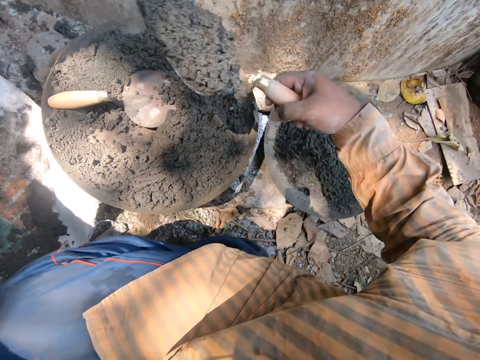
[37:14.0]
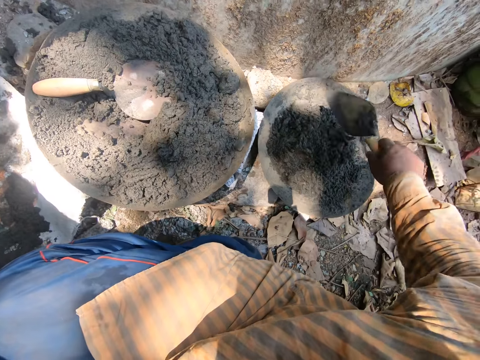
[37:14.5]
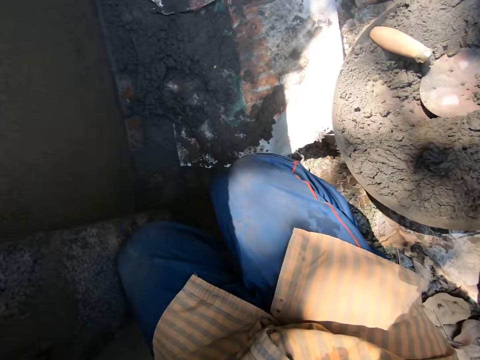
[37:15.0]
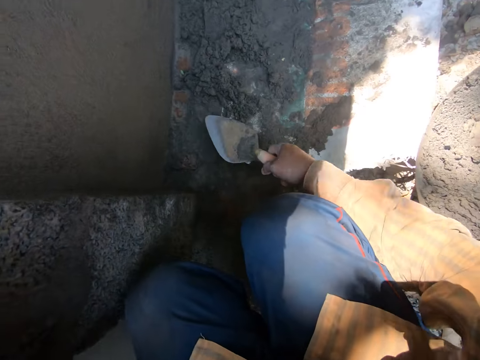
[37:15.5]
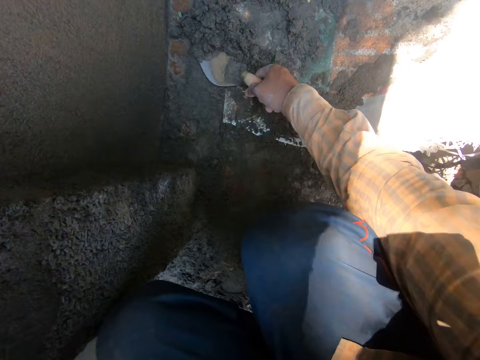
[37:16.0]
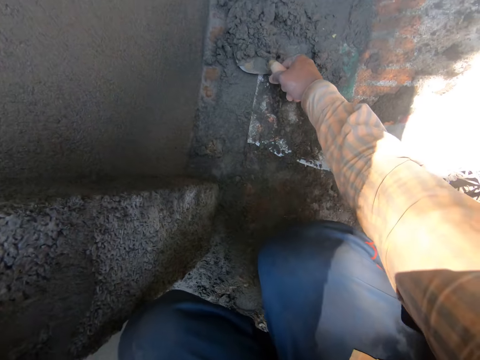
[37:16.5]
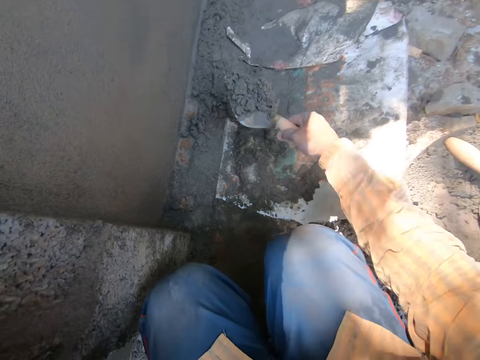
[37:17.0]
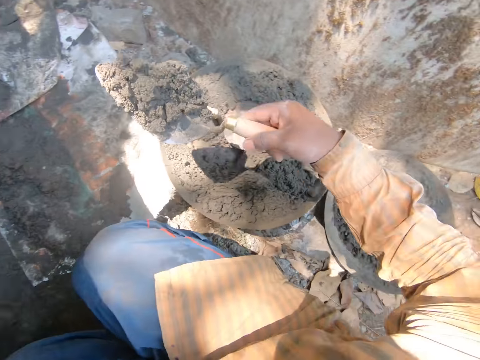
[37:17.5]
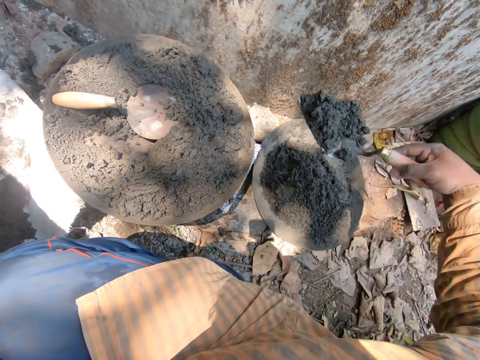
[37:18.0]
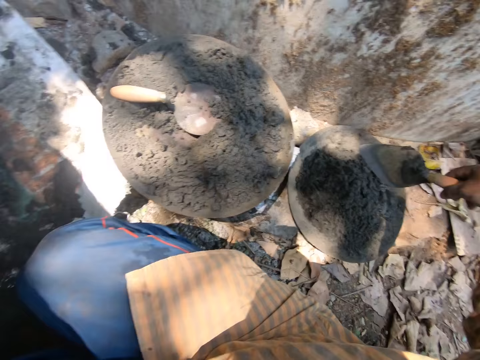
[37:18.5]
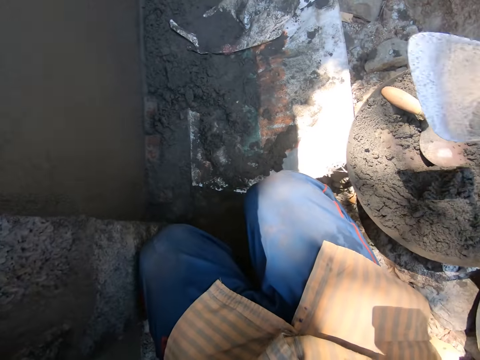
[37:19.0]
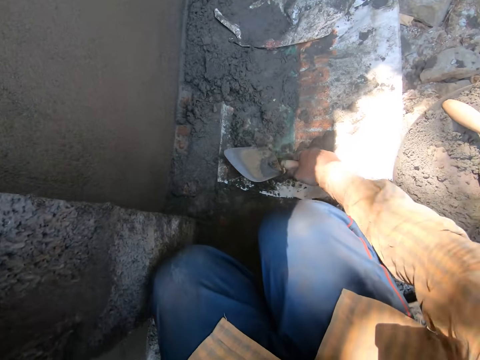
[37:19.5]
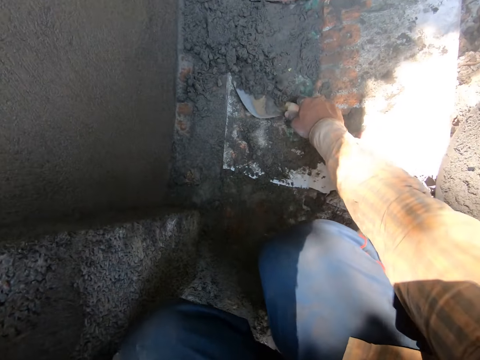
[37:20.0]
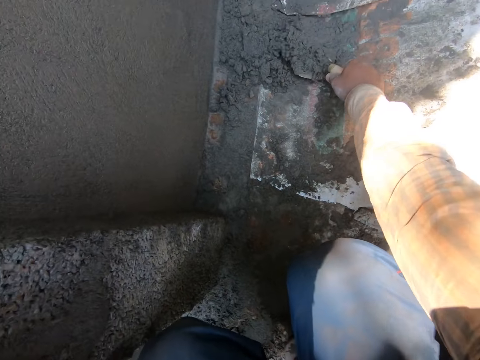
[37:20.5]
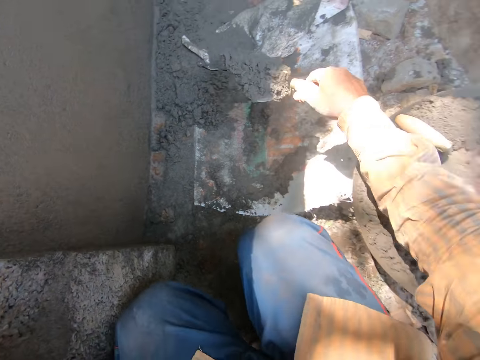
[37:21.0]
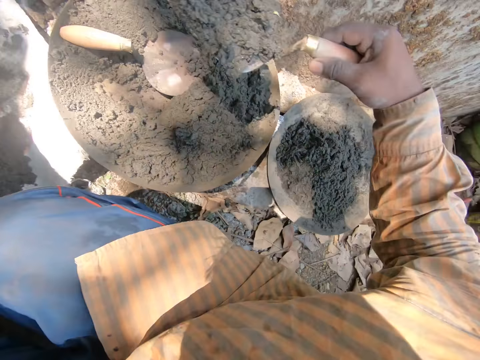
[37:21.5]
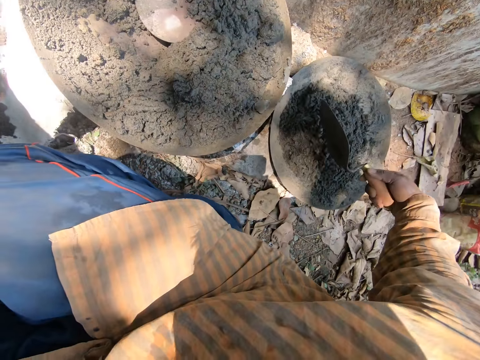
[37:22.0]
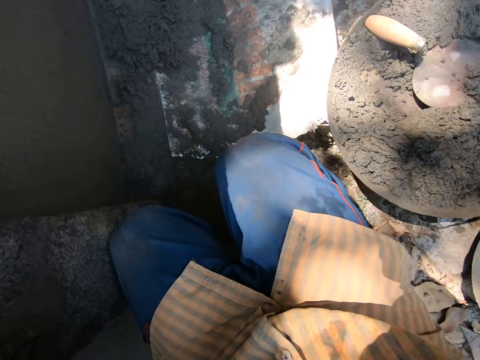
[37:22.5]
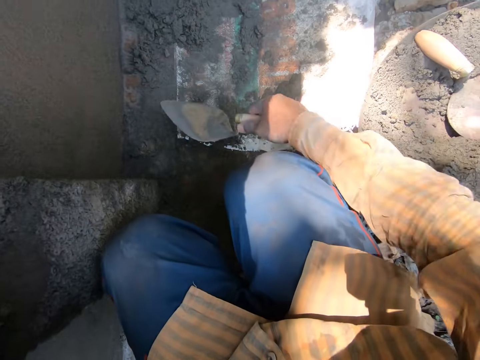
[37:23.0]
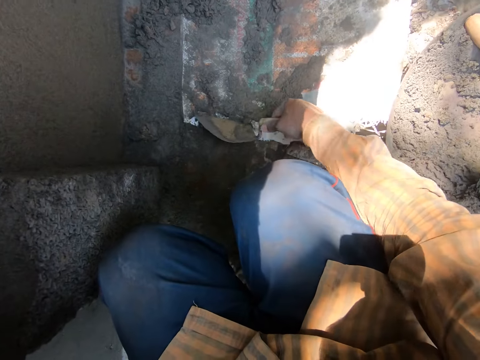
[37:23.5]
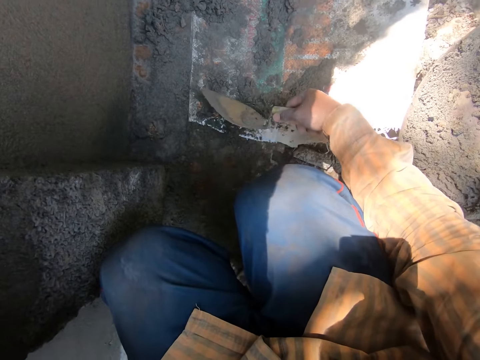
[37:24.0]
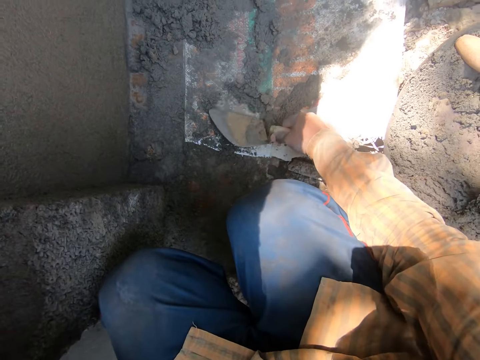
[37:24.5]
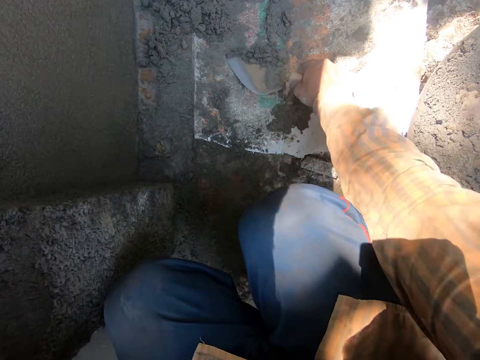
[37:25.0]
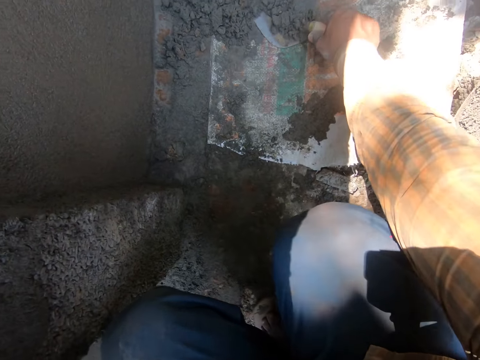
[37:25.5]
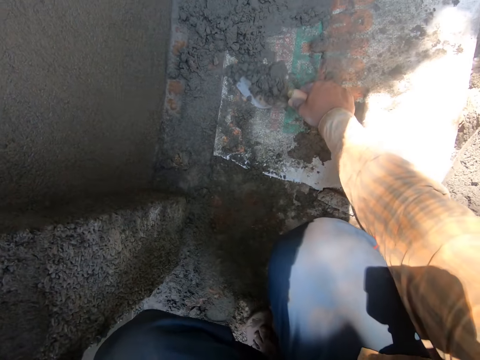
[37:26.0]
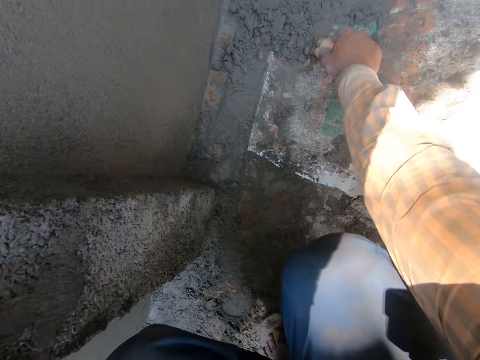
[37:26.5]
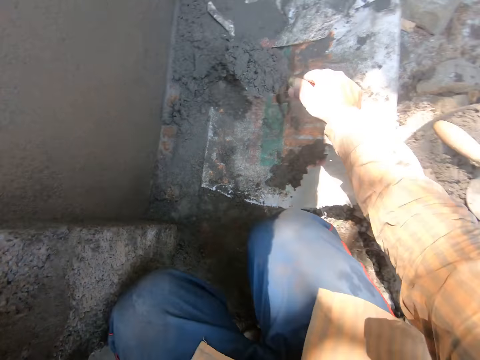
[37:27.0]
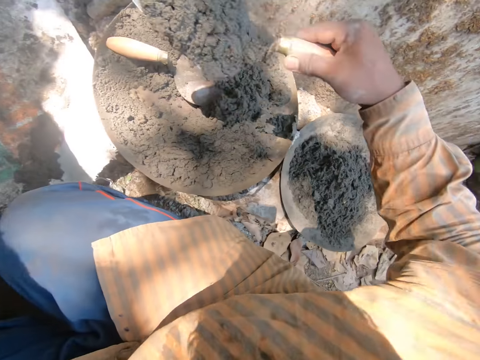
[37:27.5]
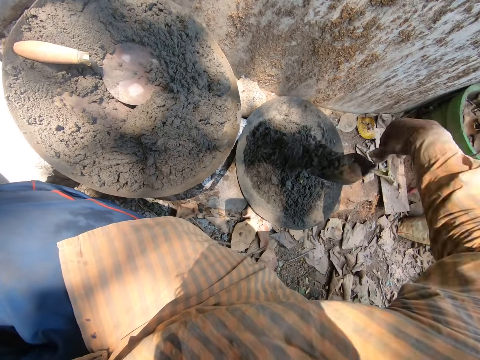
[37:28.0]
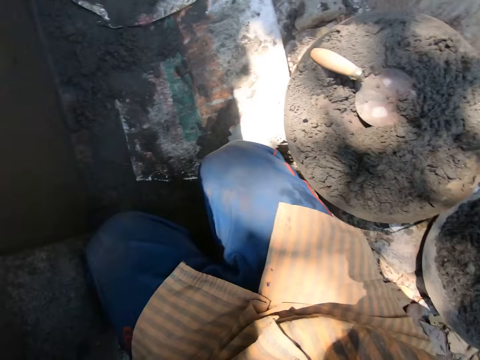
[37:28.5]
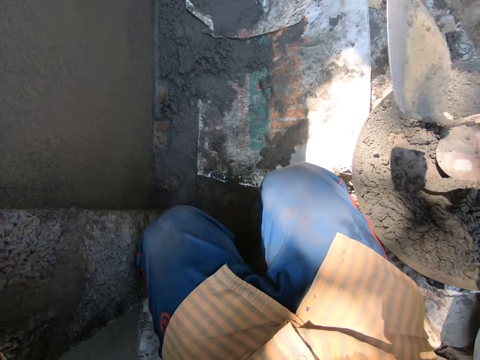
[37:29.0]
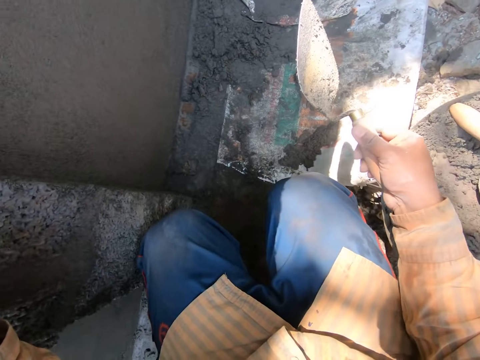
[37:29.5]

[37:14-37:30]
The camera wearer pours the concrete sand from the trowel in his right hand in the mortar pan on the ground. He moves the trowel down. He packs some concrete sand from the sack carpet on the ground with the trowel in his right hand. He pours the concrete sand from the trowel in his right hand in the mortar pan on the ground. He moves the trowel down. He packs some concrete sand from the sack carpet on the ground with the trowel in his right hand. He pours the concrete sand from the trowel in his right hand in the mortar pan on the ground. He moves the trowel down. He gathers some concrete sand on the sack carpet on the ground with the trowel in his right hand. He packs some concrete sand from the sack carpet on the ground with the trowel in his right hand. He moves the trowel down. He pours the concrete sand from the trowel in his right hand in the mortar pan on the ground.

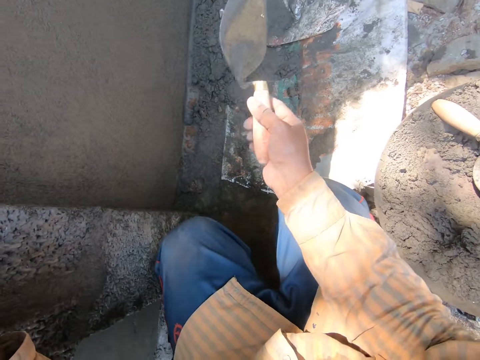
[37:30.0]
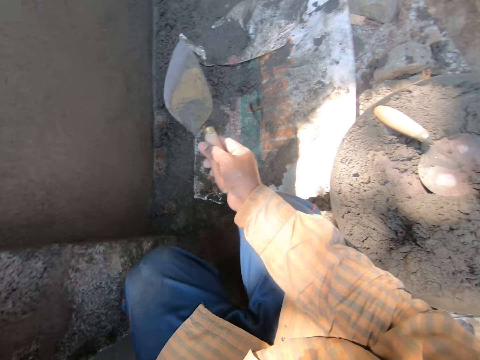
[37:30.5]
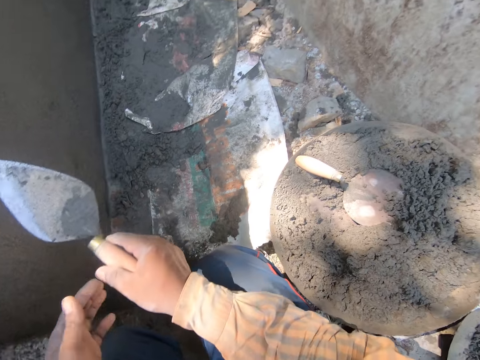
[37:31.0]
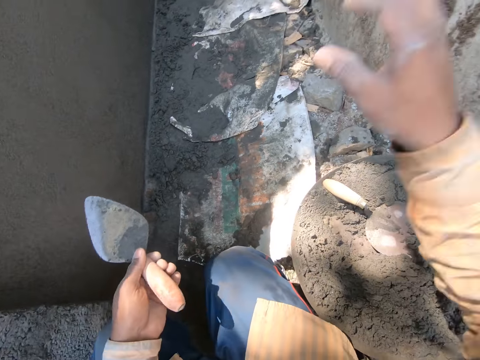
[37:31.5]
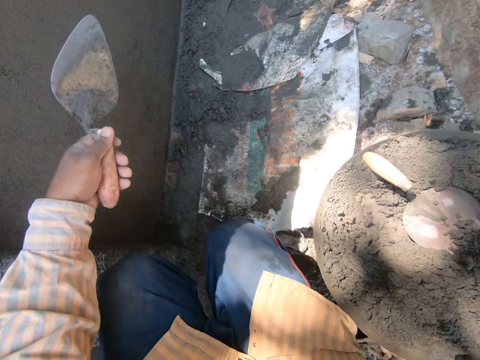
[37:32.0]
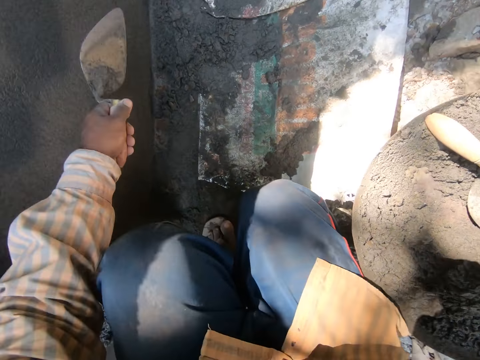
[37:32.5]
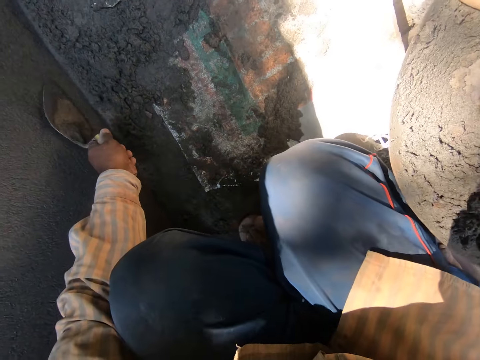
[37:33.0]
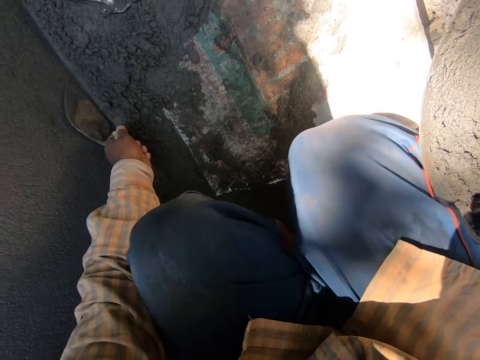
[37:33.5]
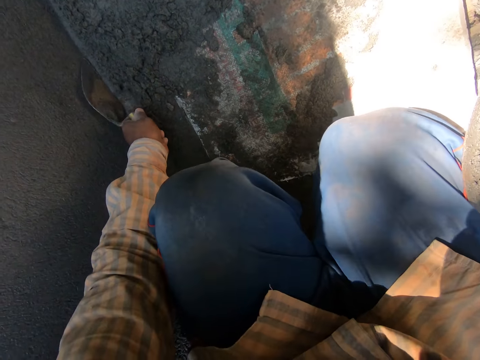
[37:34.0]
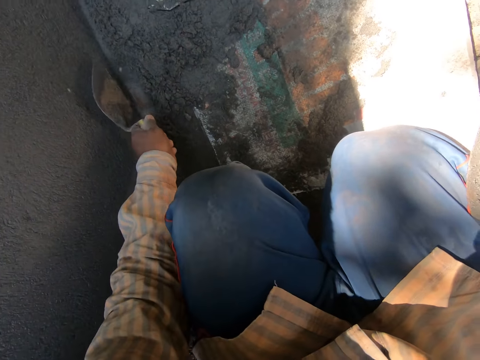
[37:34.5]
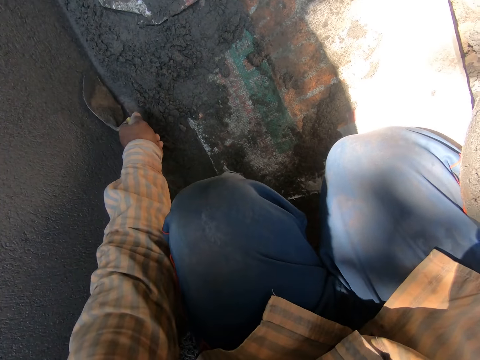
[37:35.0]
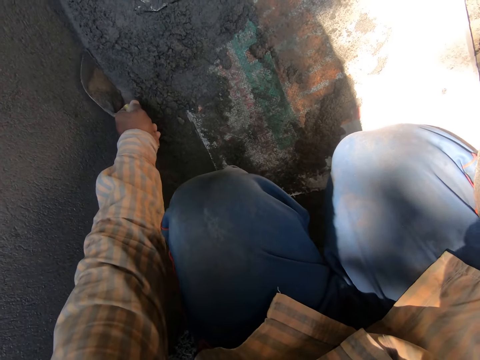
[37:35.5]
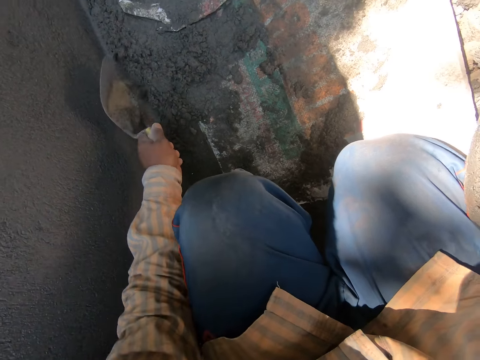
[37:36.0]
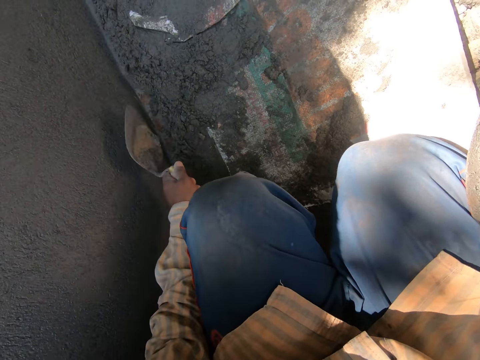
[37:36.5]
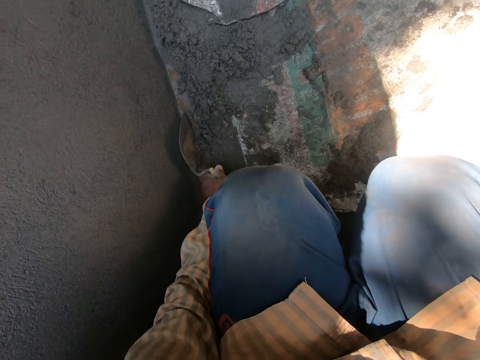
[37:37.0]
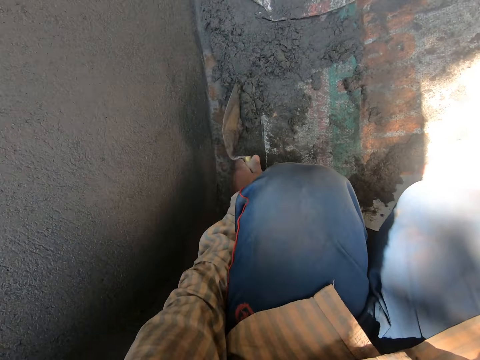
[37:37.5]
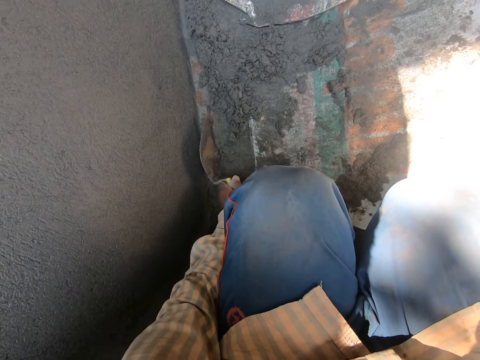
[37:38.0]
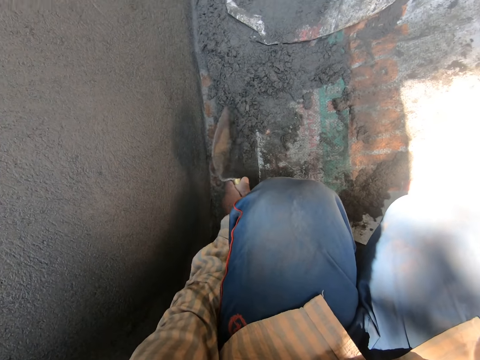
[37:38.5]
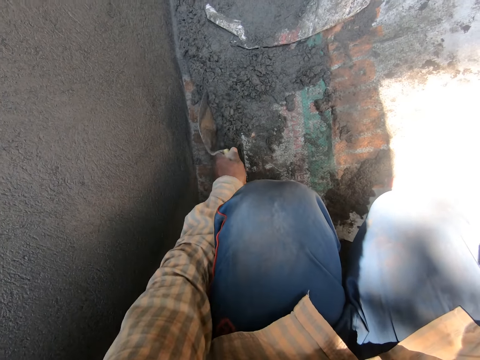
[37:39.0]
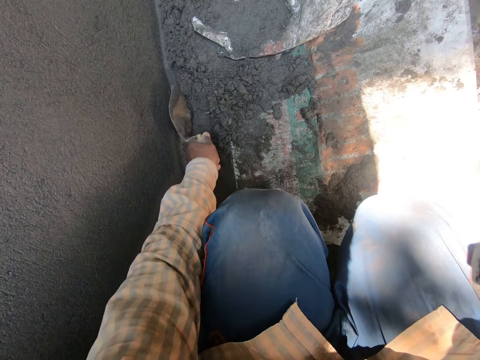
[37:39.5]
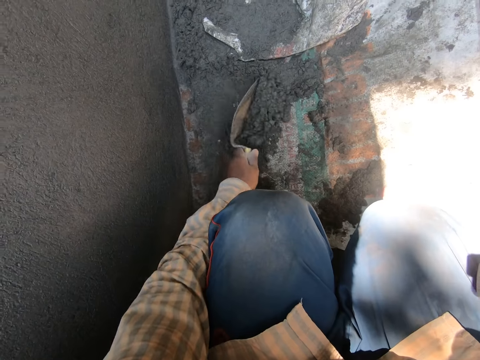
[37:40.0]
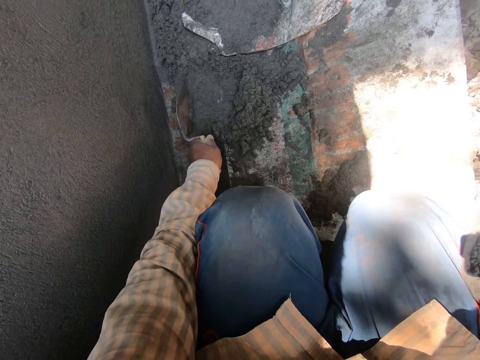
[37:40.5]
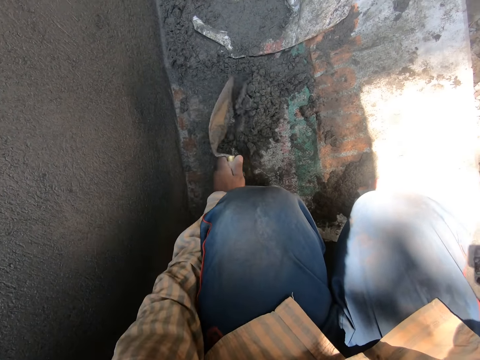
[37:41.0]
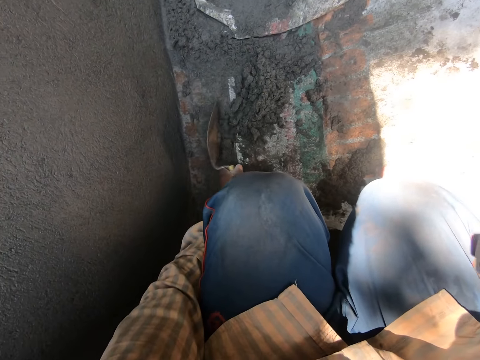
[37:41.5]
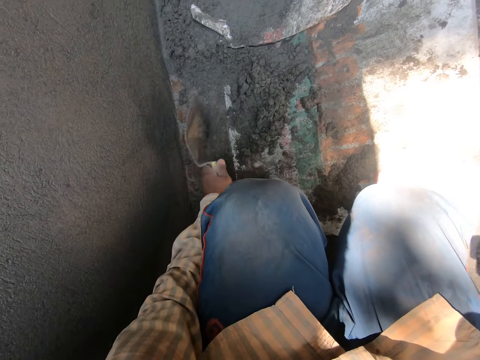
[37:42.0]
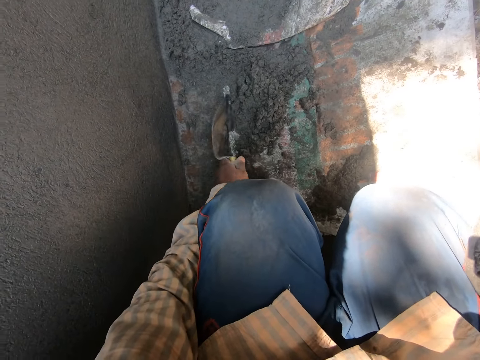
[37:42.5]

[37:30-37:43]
The camera wearer rests his right hand on his lap. He passes the trowel from his right hand to his left hand. He holds the trowel with both hands. He moves the hand up. He swipes the cement. He gathers some concrete sand on the sack carpet on the ground with the trowel in his right hand.
